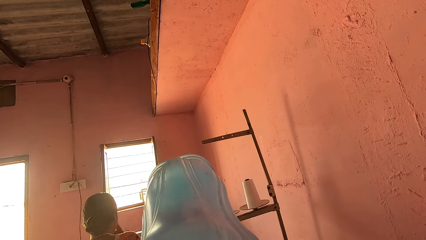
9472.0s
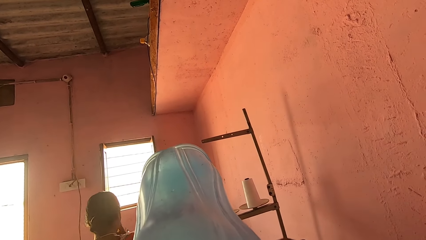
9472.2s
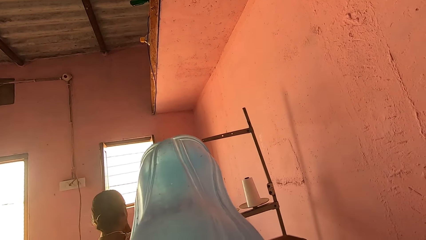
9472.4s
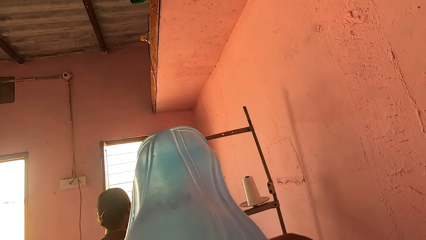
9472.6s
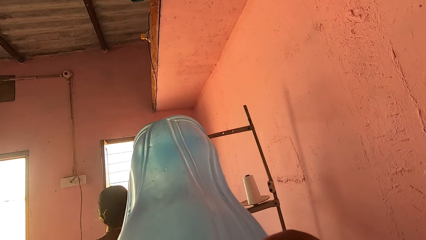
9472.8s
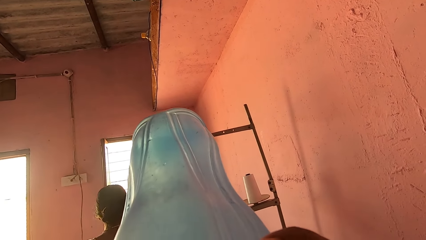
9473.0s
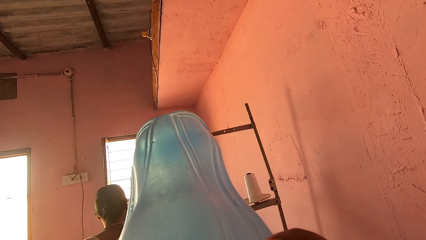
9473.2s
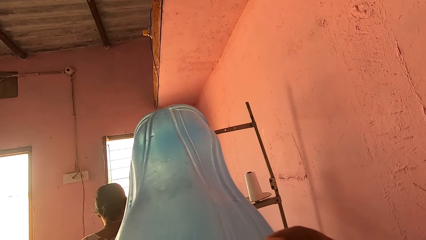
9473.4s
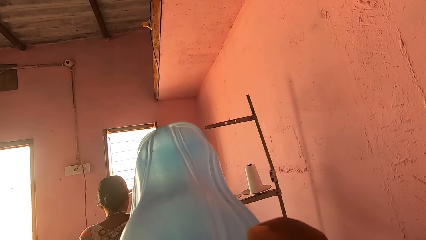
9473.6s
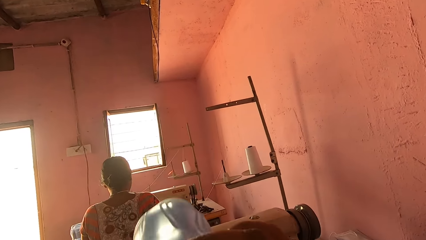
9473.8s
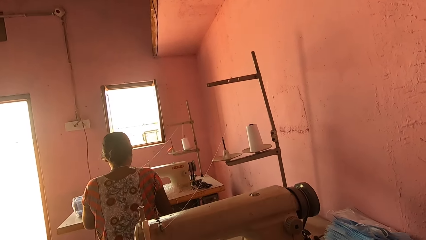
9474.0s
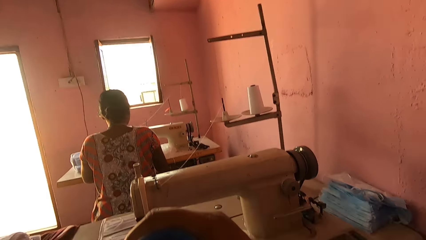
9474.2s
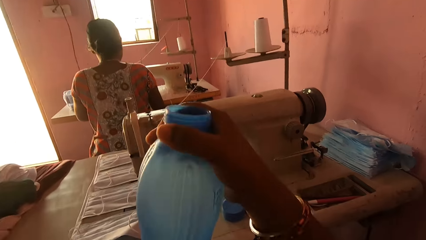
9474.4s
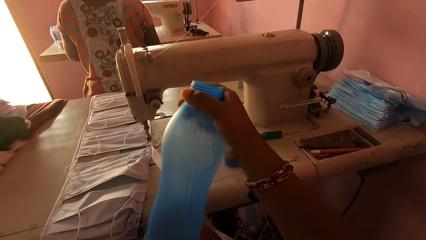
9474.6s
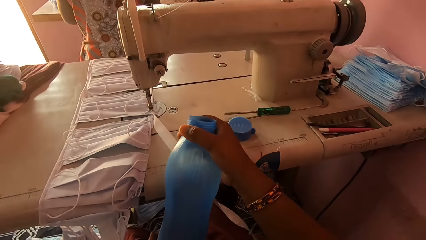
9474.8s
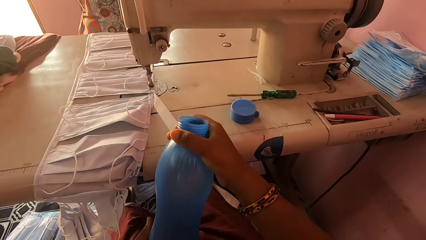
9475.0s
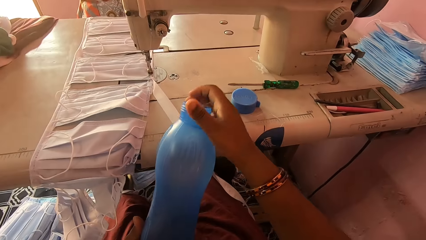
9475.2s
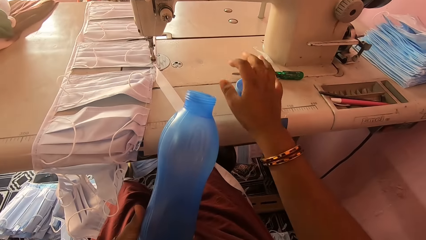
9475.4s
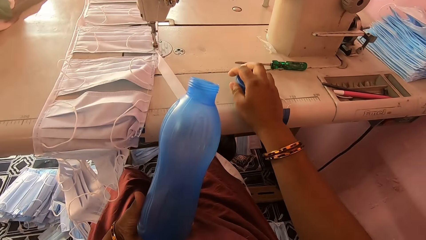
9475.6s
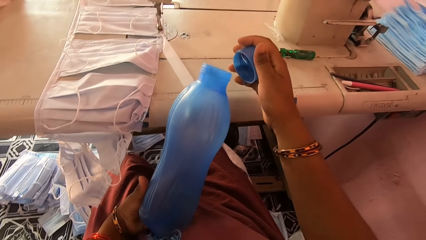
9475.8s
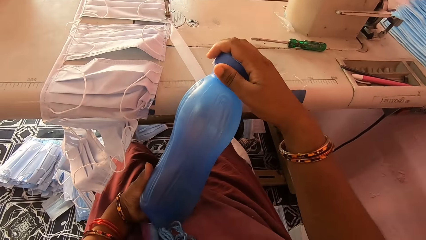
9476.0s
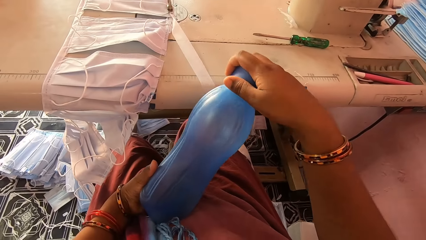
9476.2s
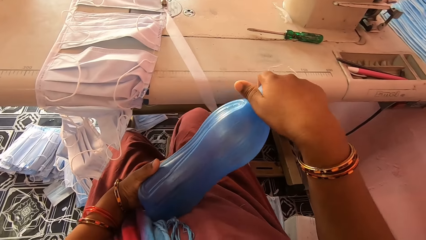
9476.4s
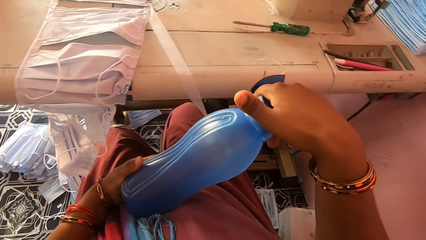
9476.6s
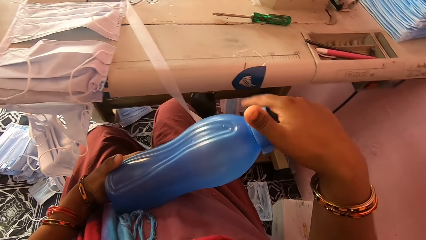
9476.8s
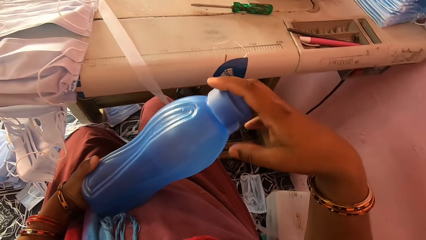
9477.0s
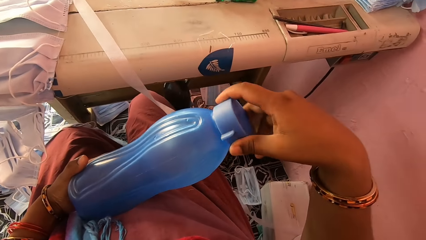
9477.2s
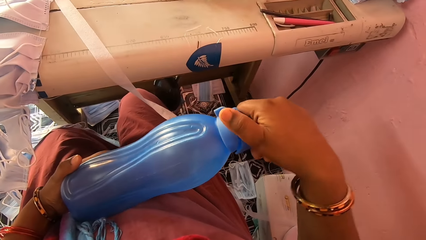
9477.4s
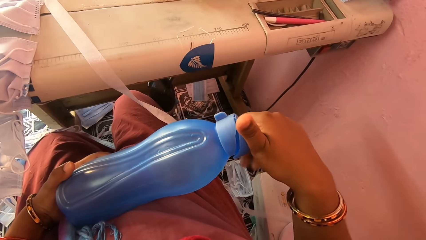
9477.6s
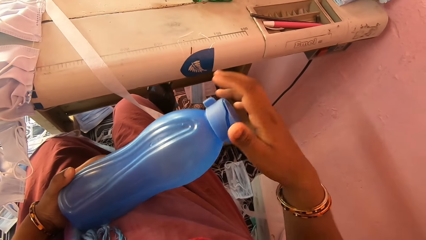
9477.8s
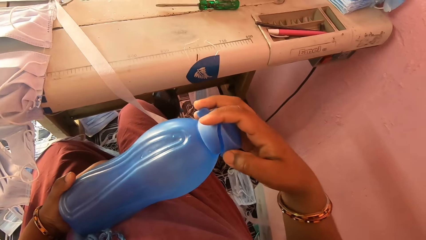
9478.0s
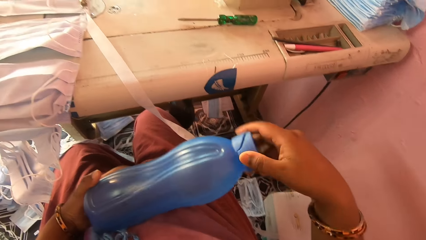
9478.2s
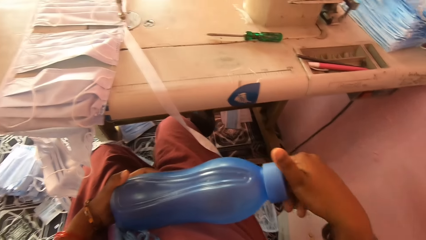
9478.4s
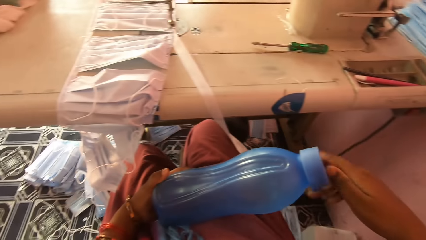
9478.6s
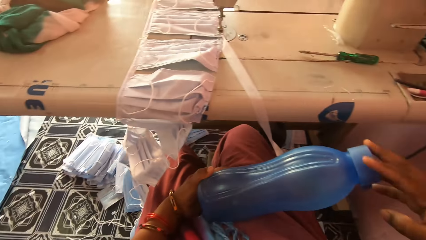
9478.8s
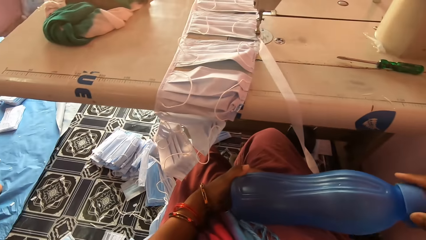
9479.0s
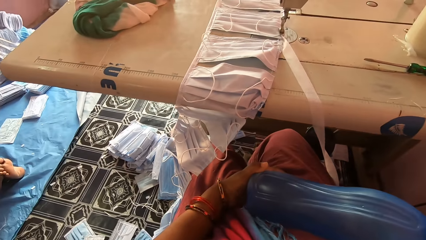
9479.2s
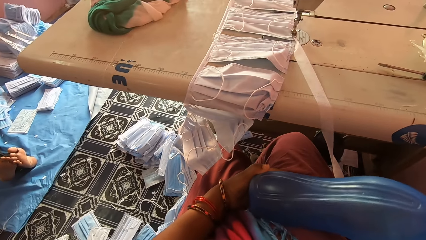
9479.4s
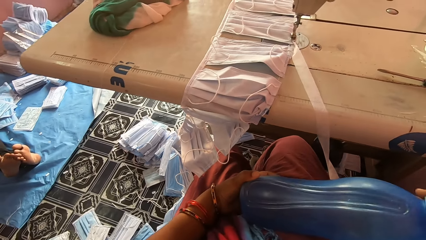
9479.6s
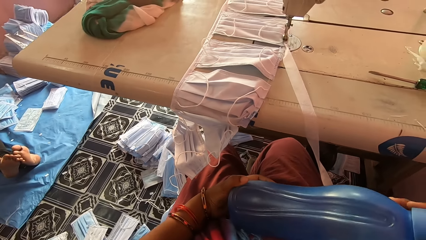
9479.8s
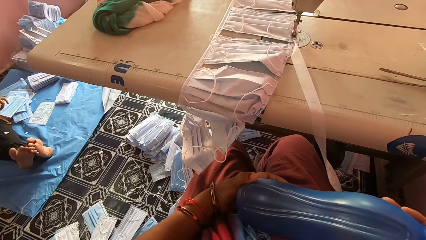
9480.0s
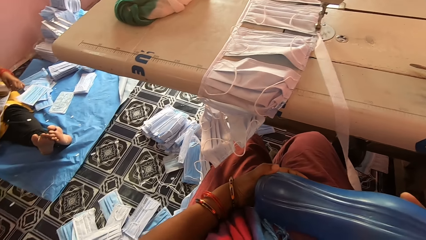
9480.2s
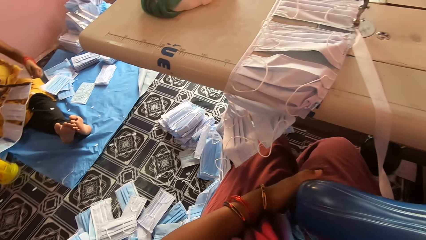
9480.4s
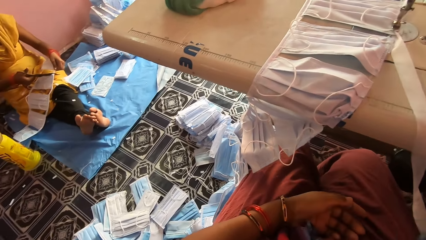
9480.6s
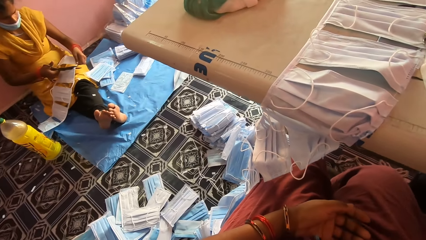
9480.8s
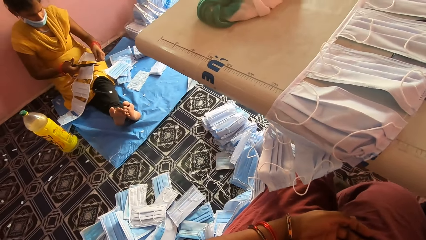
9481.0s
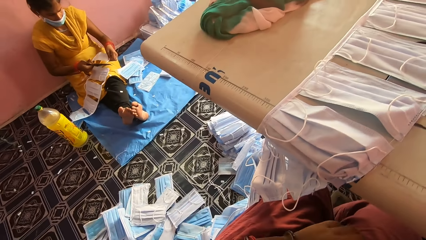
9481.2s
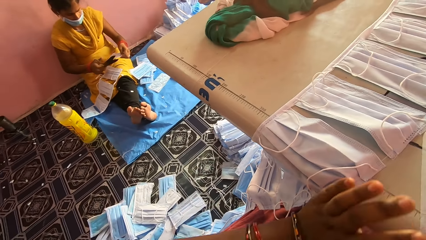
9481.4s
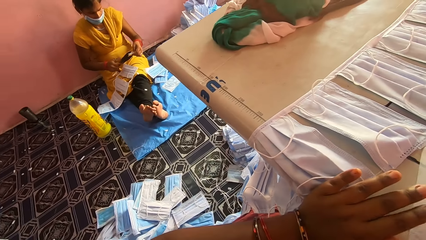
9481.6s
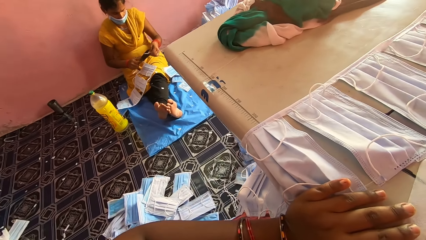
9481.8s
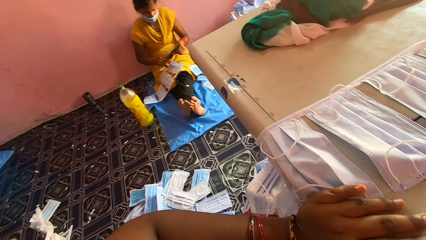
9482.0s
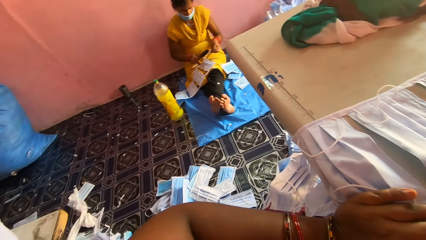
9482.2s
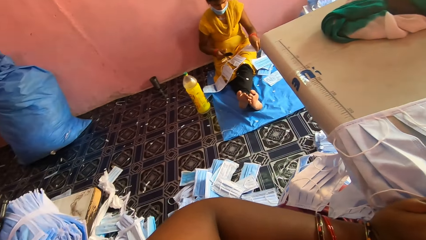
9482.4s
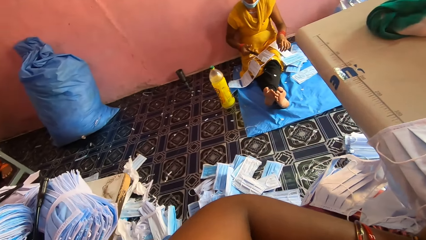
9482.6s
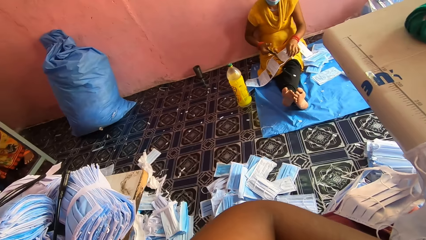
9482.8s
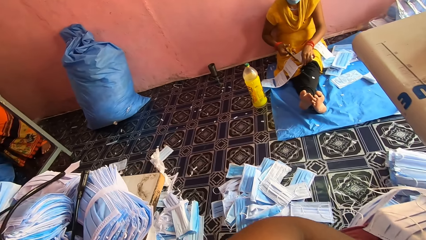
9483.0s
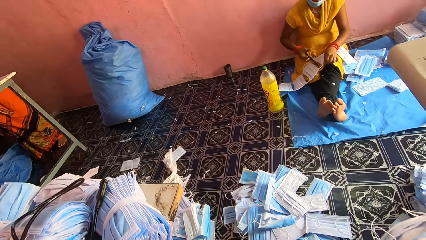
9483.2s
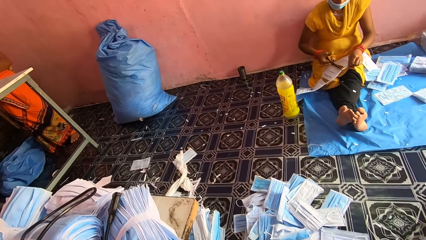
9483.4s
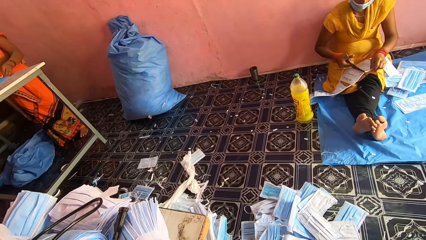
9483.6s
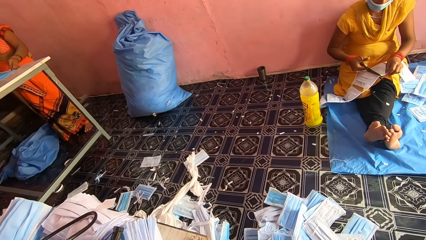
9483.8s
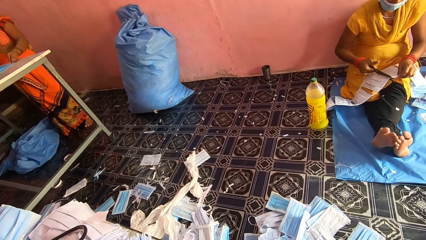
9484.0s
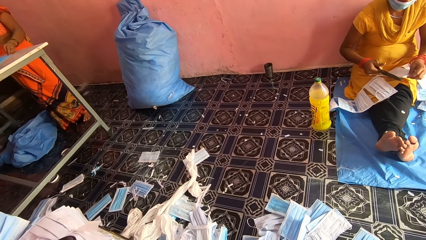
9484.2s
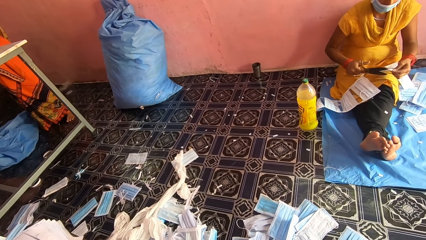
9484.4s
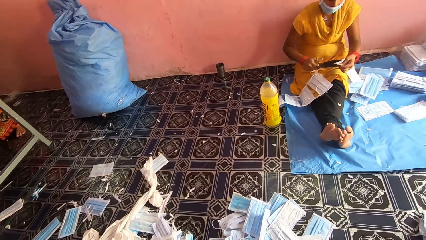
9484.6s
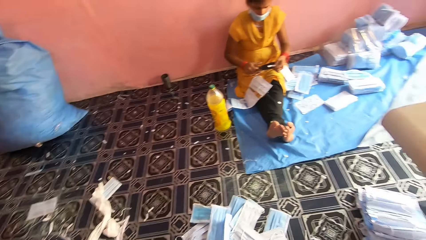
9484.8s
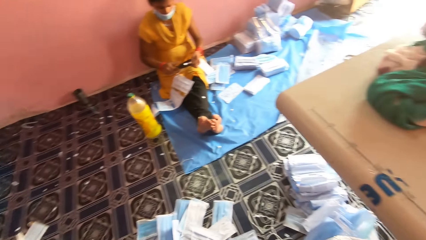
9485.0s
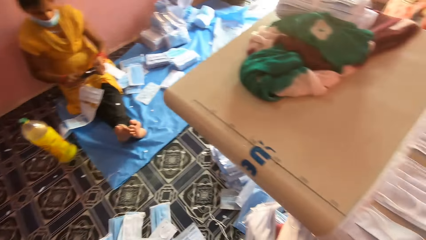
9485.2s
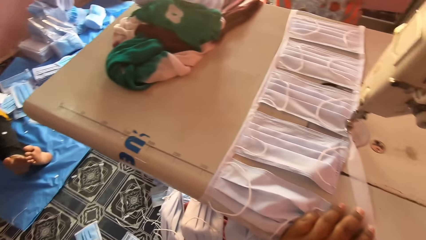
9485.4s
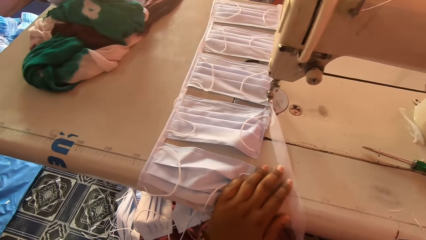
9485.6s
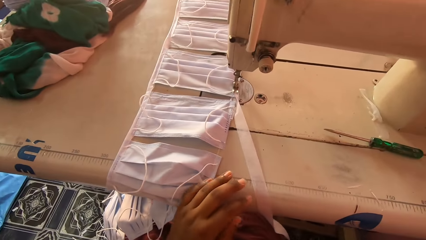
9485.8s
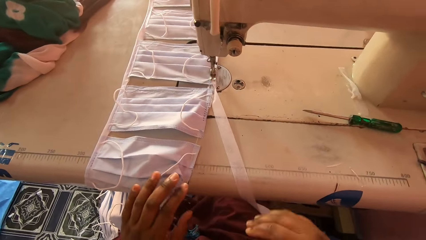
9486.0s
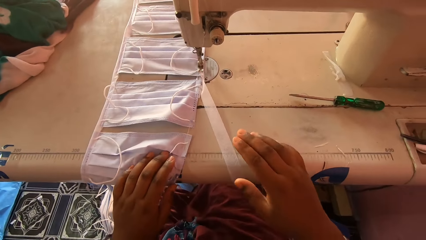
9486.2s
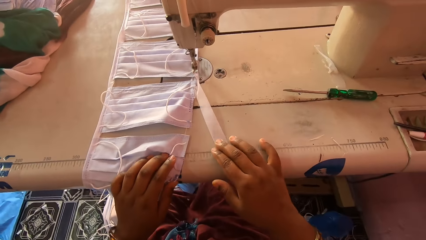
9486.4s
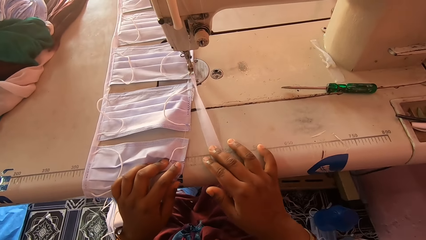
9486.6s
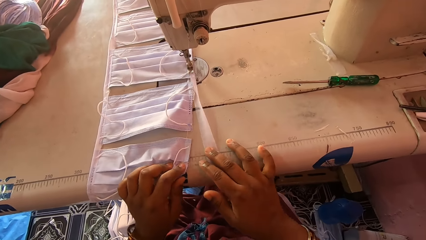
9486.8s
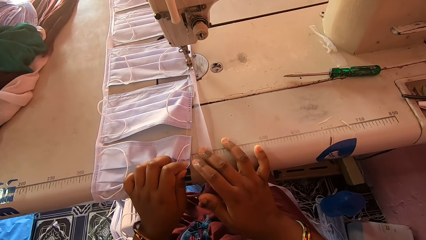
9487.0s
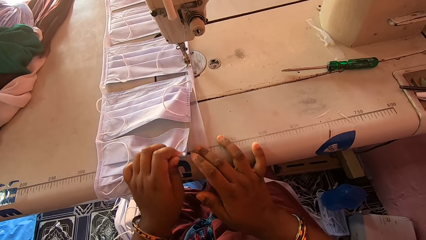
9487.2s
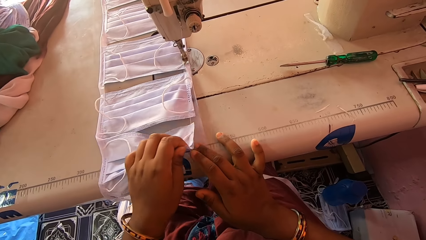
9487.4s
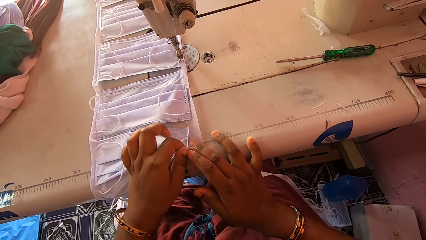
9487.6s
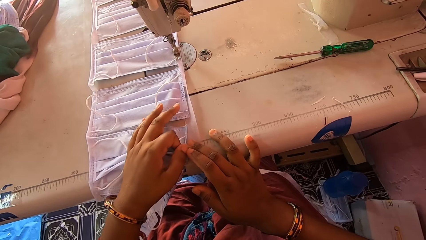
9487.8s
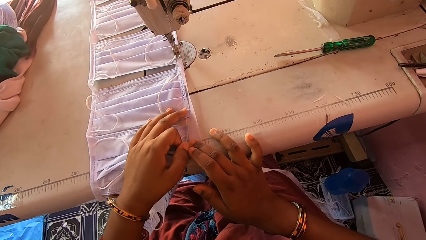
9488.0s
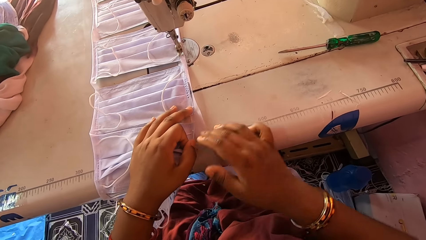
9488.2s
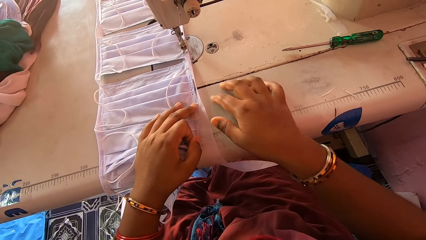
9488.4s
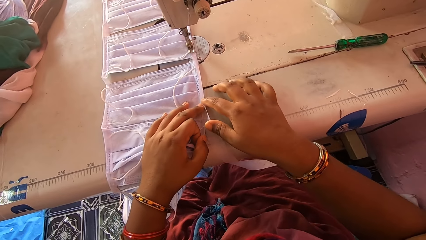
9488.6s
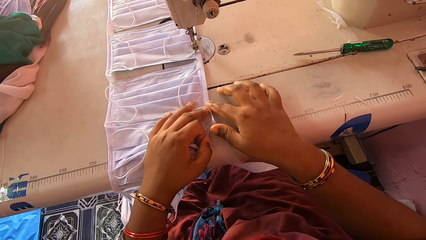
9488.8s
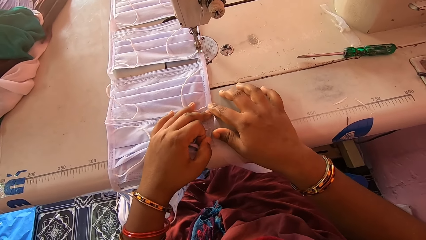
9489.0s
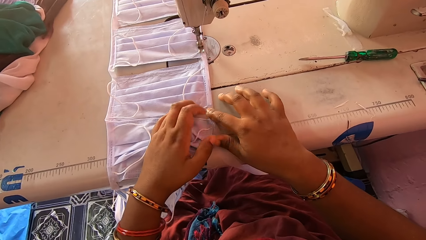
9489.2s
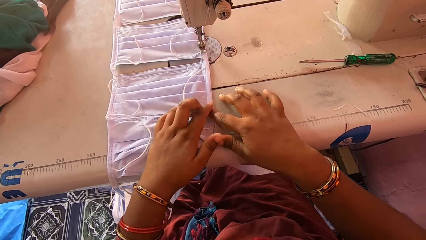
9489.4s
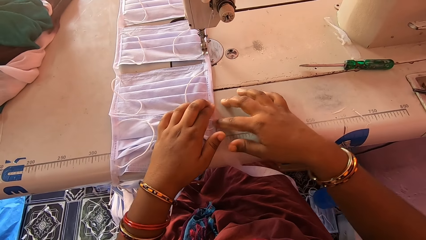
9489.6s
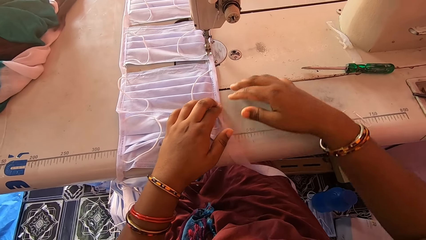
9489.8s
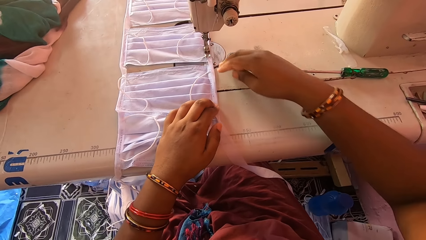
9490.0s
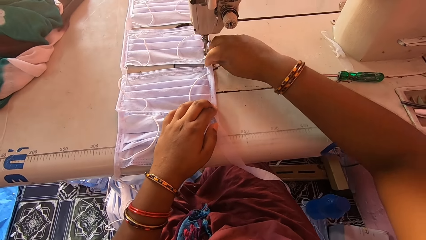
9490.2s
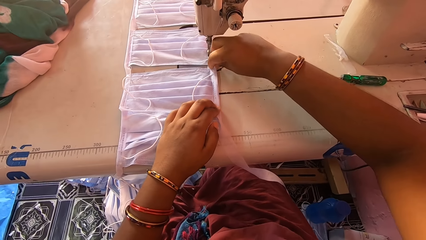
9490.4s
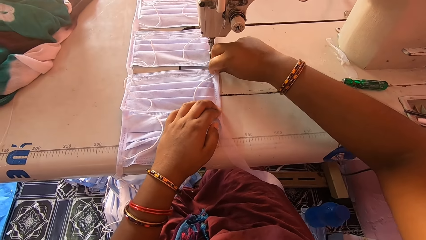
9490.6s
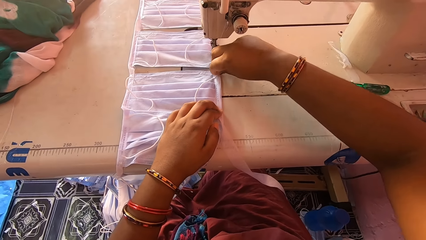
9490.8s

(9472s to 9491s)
The camera wearer picks up the lid from the machine bed with her right hand. She covers the bottle with the lid. She looks around. She adjusts the stay tape on the machine bed with her right hand. She adjusts nose masks on the machine bed with her left hand. She folds the stay tape around the edge of a nose mask with her hands.
